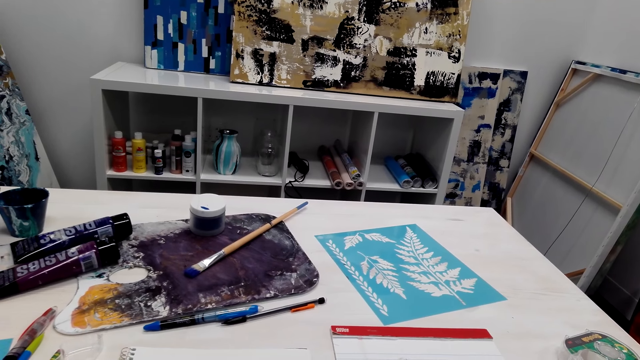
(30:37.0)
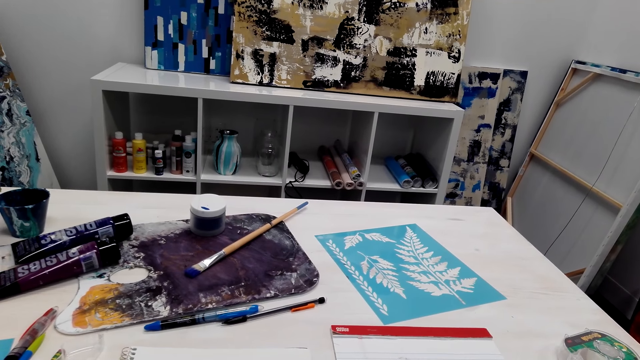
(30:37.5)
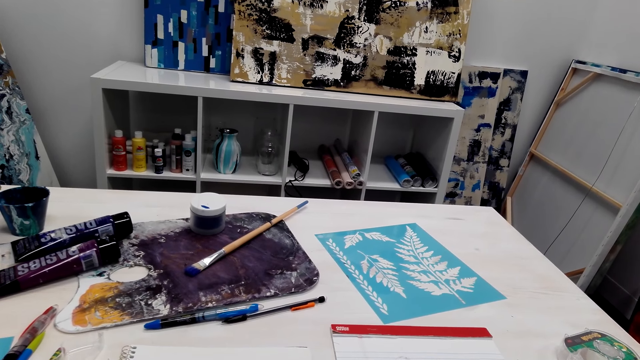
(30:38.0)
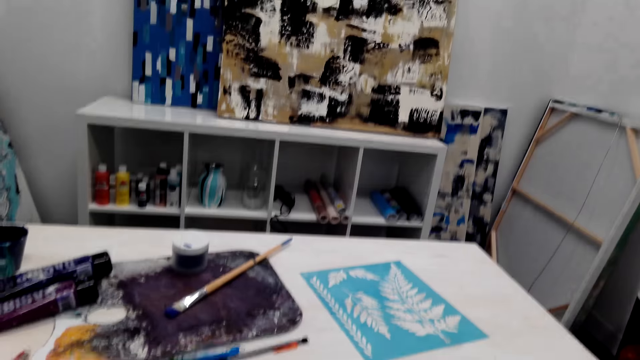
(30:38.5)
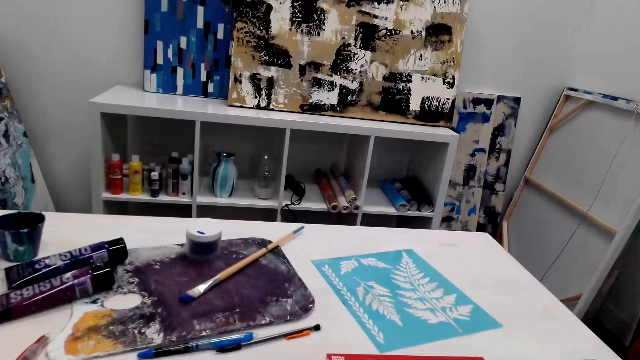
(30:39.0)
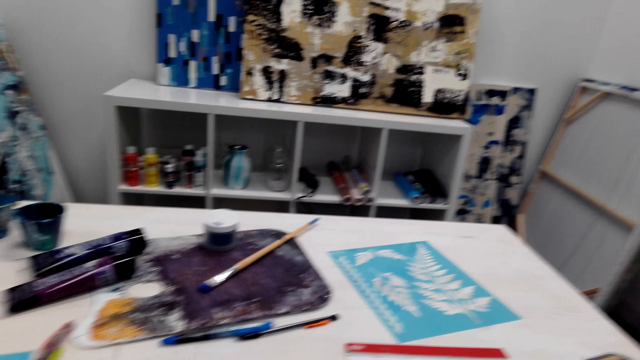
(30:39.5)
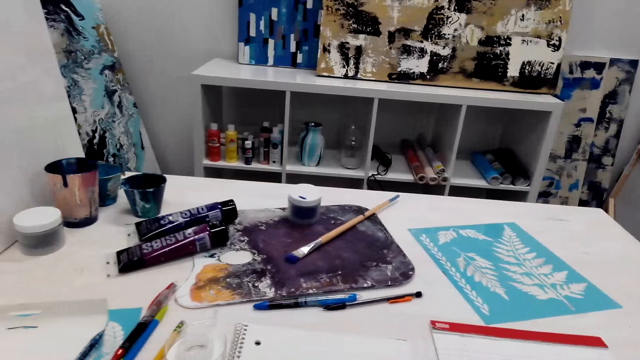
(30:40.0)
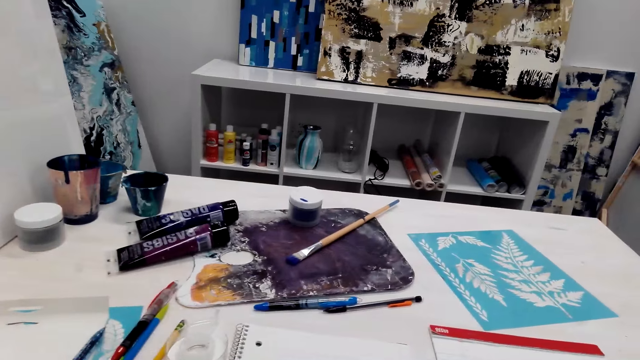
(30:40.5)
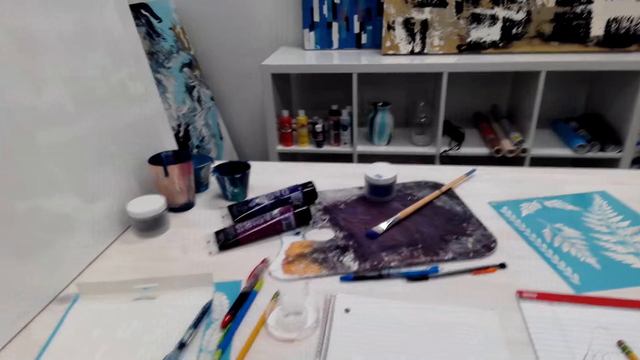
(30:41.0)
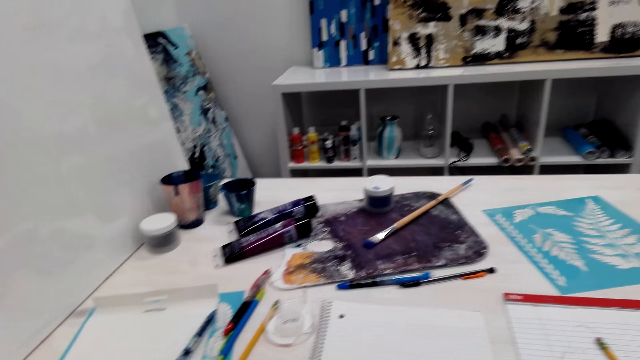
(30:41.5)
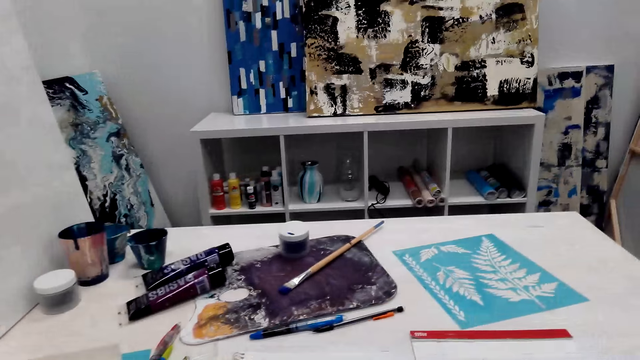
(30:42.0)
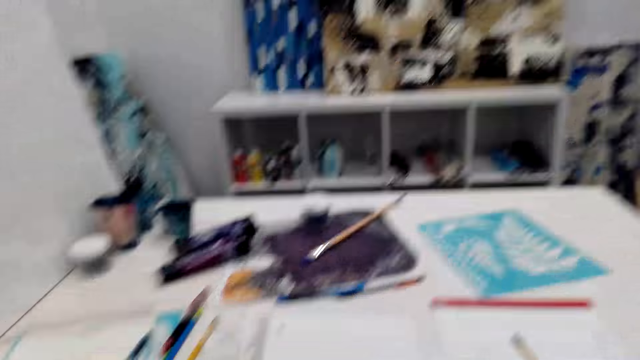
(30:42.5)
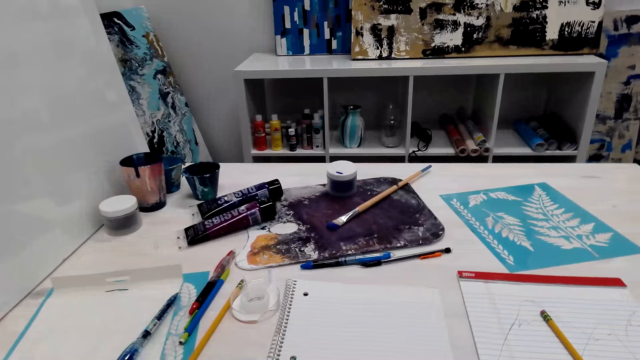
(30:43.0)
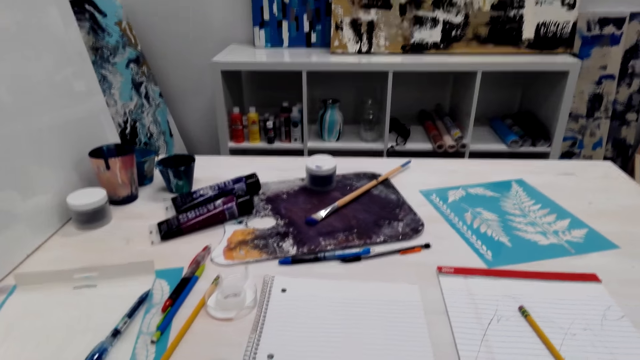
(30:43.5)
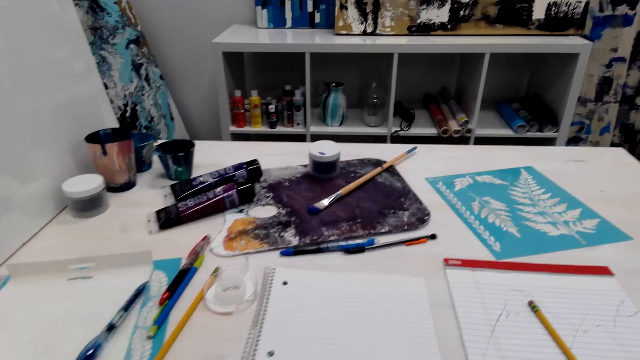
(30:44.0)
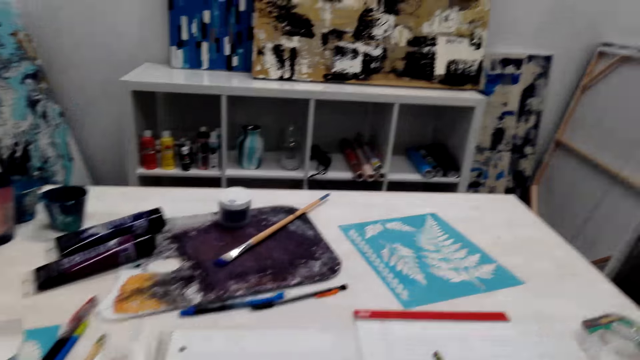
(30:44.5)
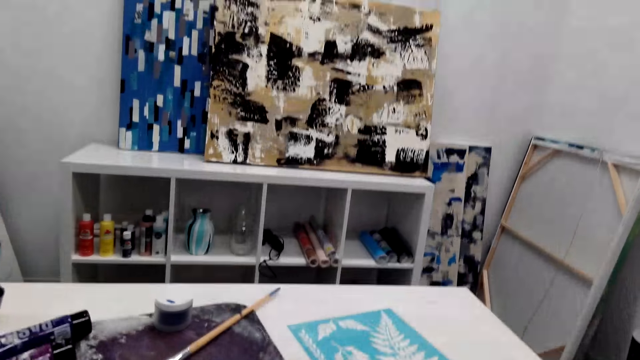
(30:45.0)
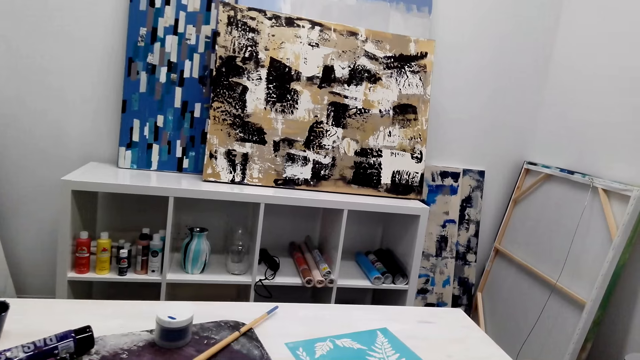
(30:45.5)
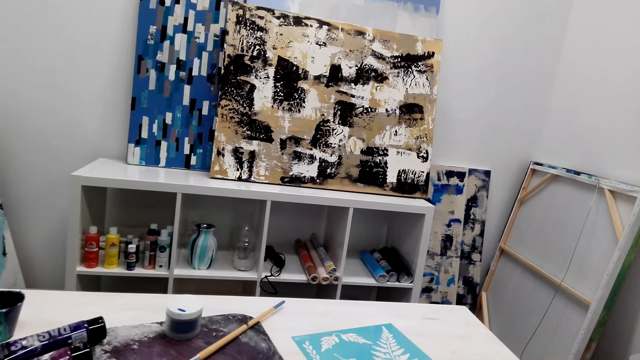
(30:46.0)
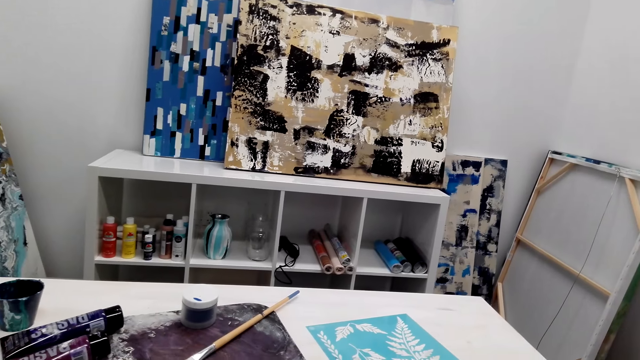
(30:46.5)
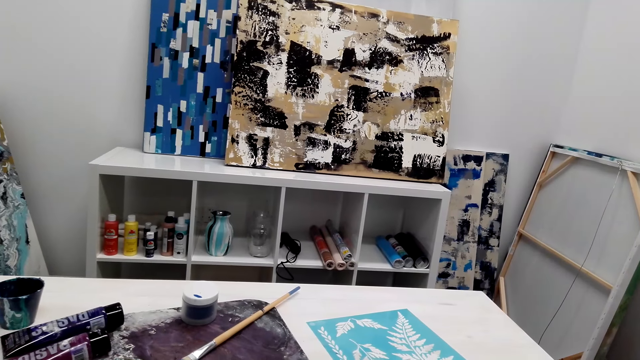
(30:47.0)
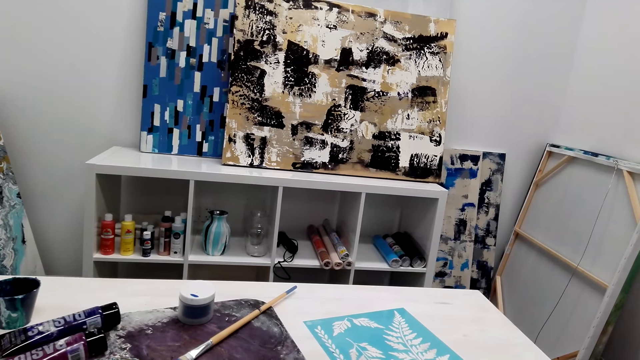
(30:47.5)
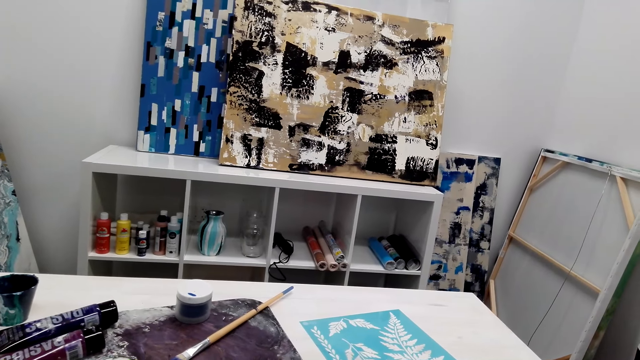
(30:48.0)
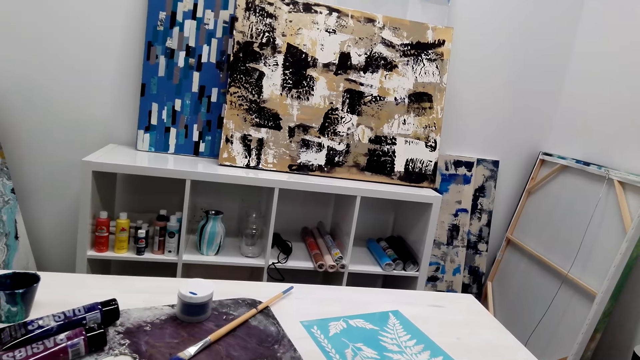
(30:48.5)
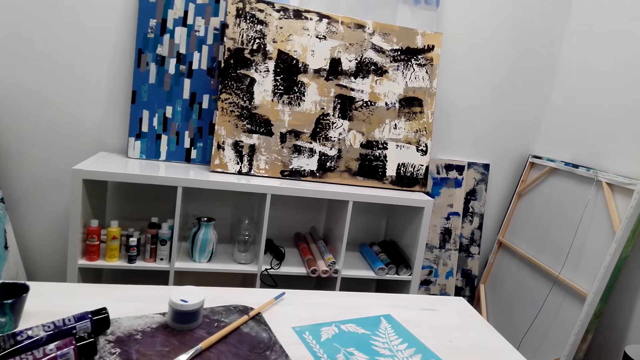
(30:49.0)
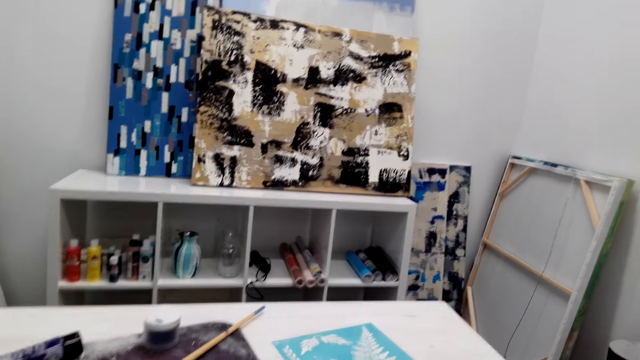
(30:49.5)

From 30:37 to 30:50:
The camera wearer converses. They look forward.

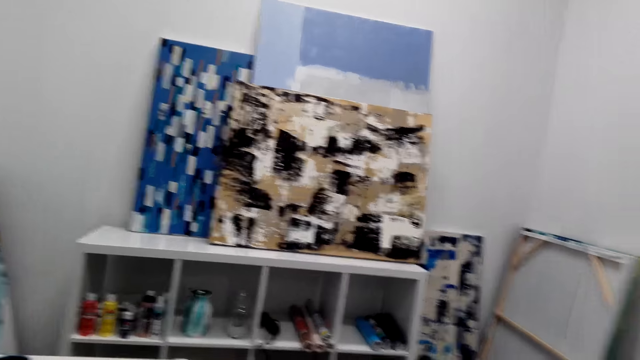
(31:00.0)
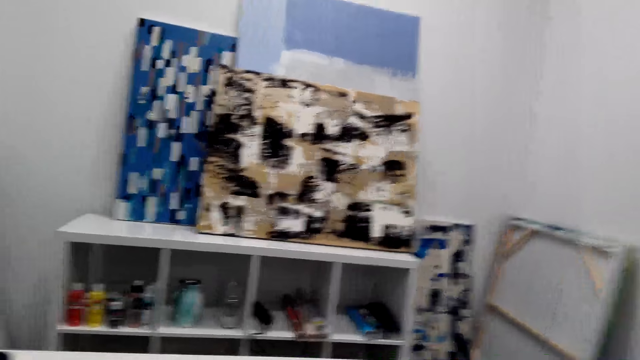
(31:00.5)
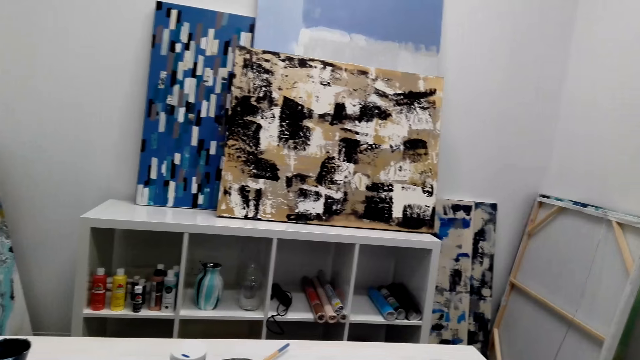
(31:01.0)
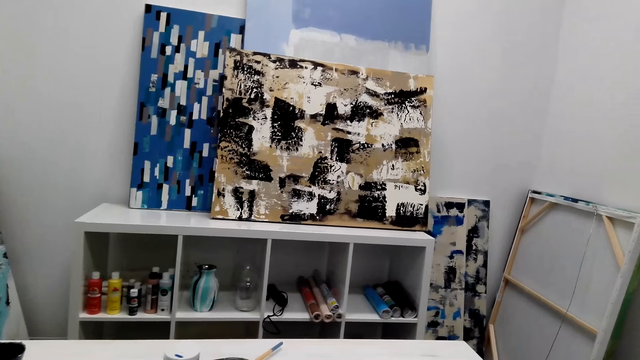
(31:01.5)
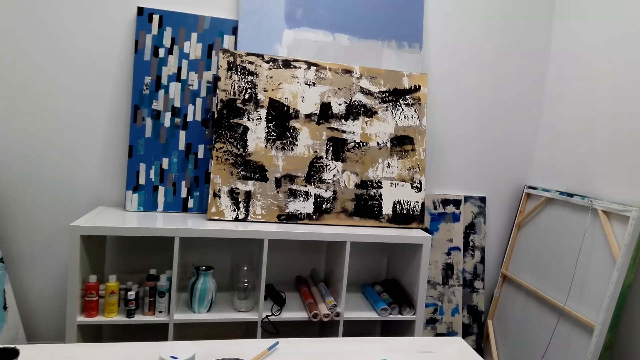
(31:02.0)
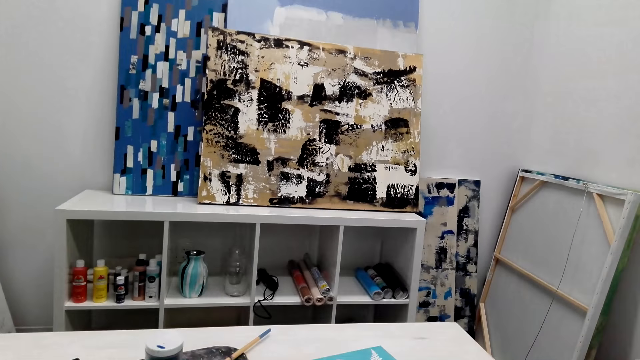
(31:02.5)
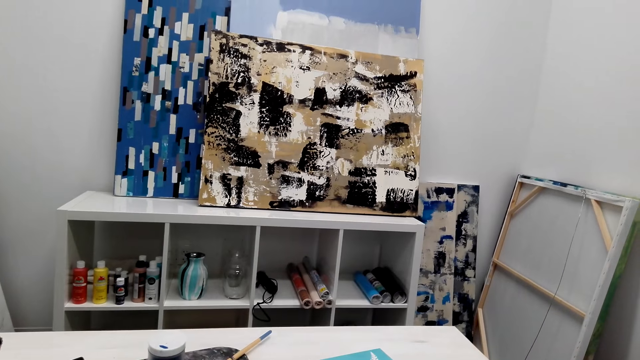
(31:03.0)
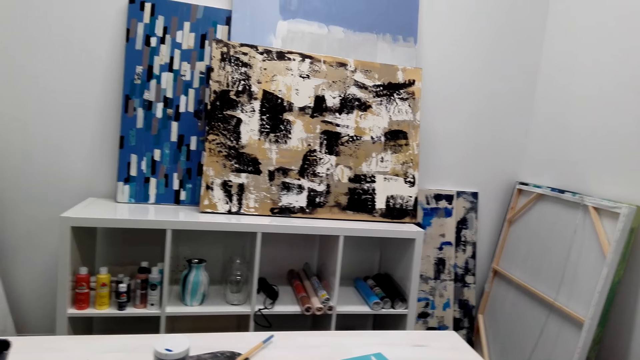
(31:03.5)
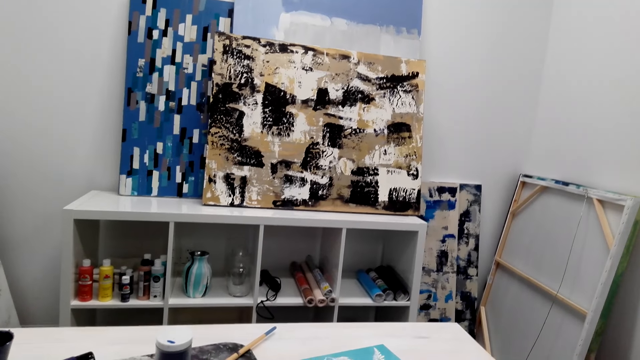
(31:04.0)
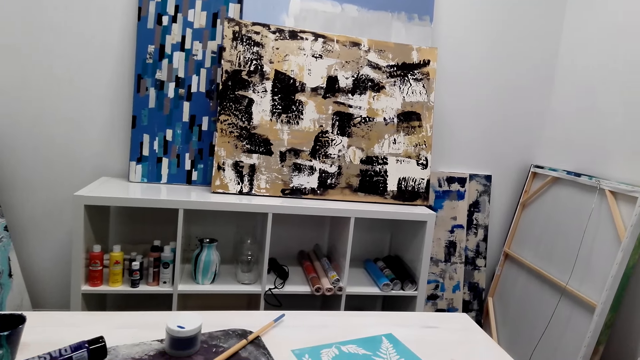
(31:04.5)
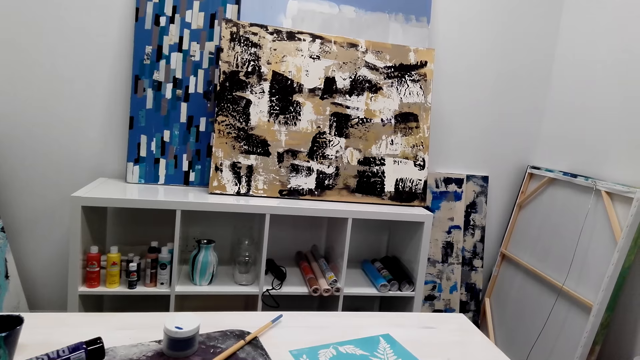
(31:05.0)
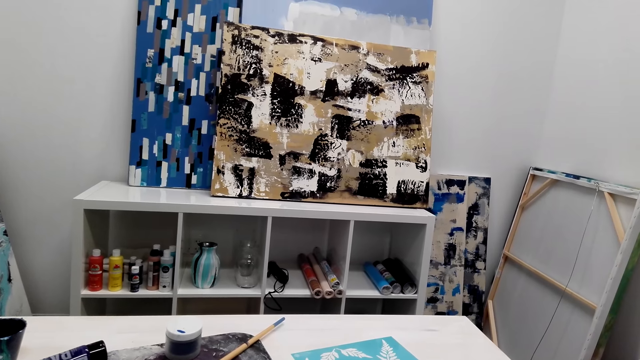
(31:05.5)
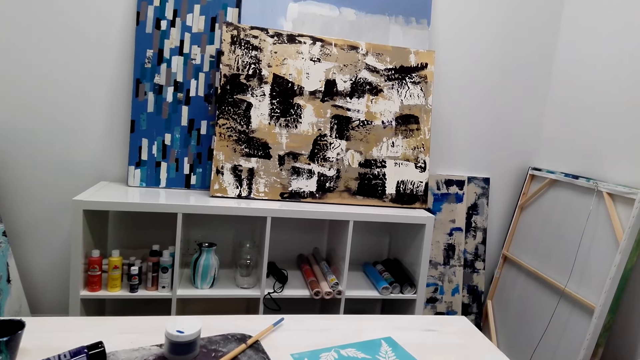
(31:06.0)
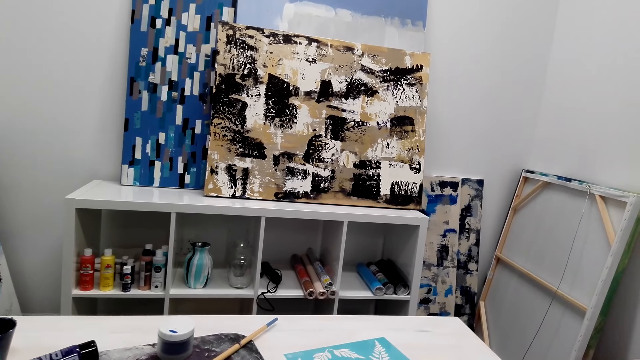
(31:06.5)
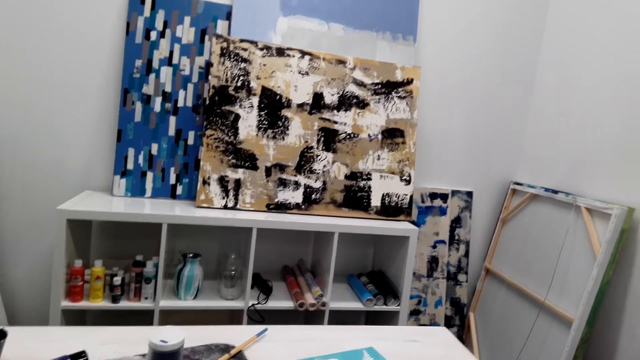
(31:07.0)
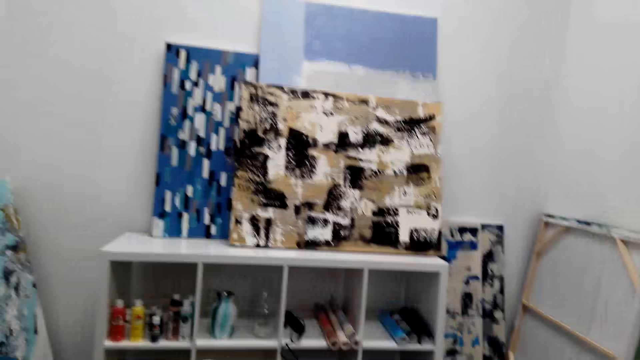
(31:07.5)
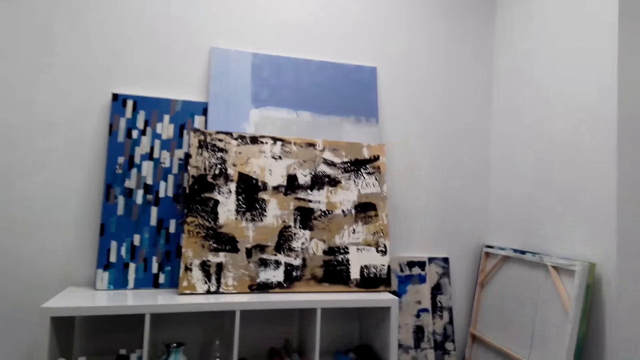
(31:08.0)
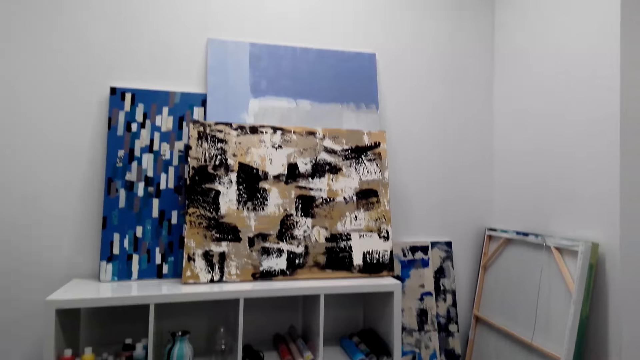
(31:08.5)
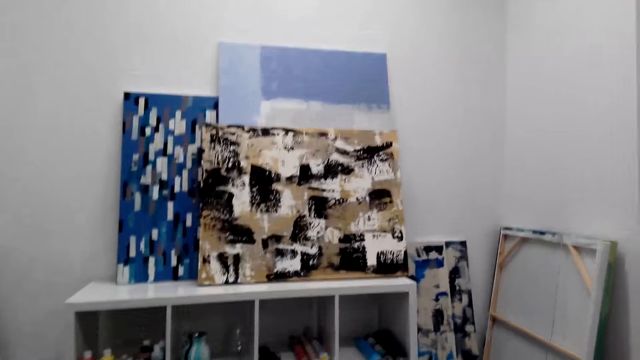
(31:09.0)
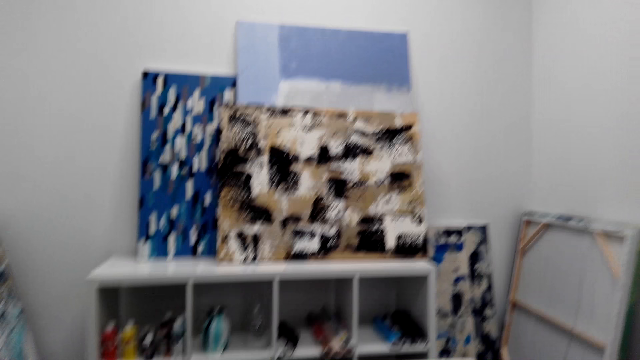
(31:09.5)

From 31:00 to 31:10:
The camera wearer converses. They converse again.
